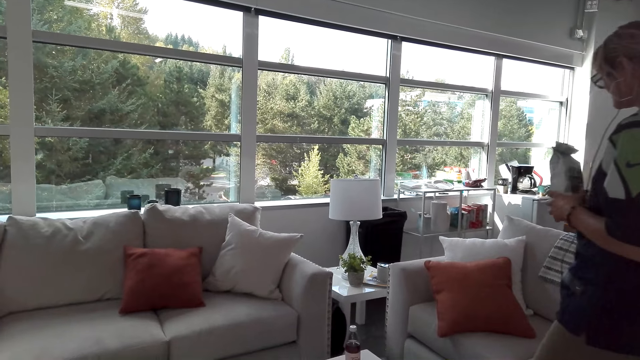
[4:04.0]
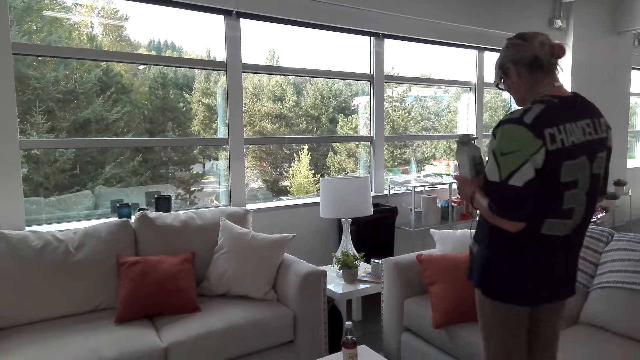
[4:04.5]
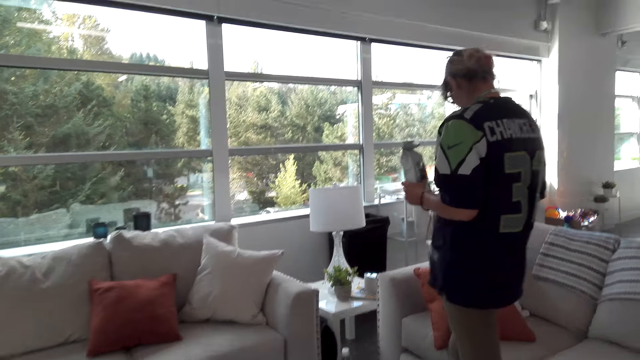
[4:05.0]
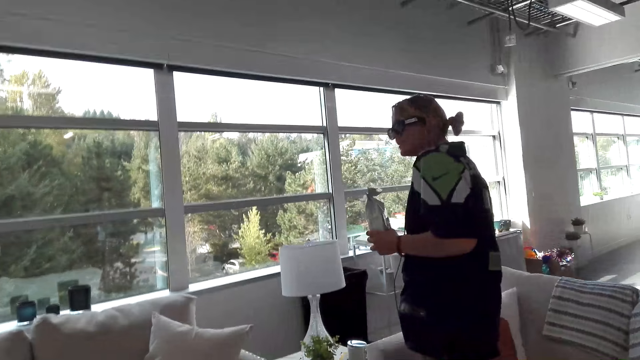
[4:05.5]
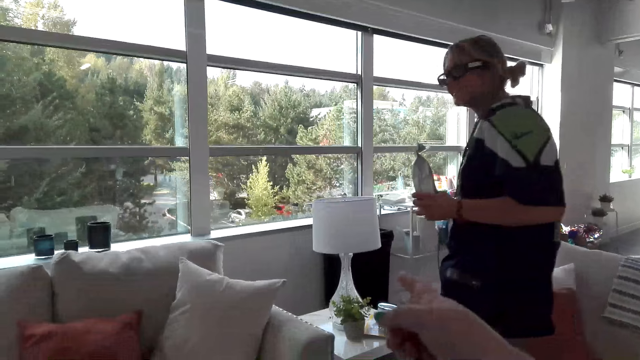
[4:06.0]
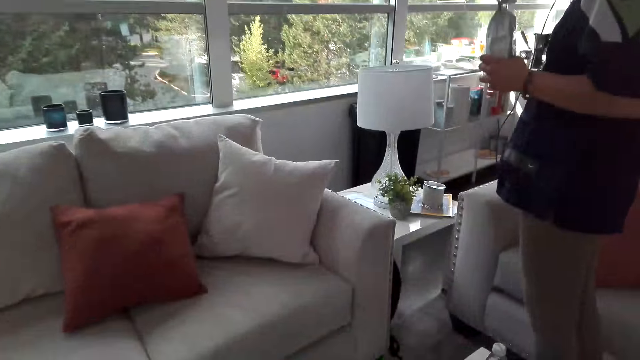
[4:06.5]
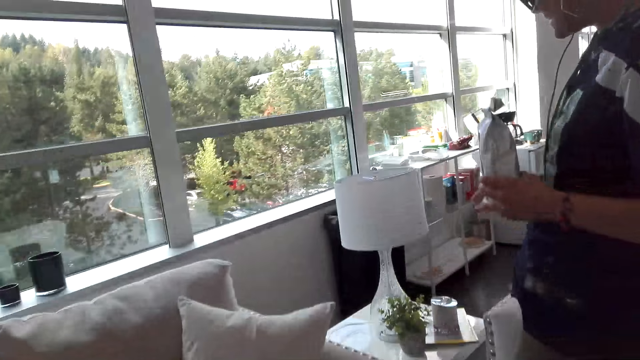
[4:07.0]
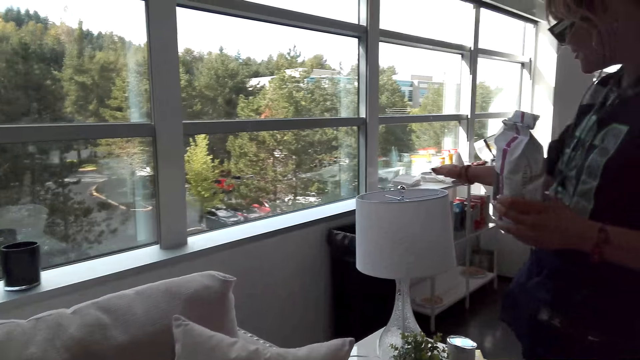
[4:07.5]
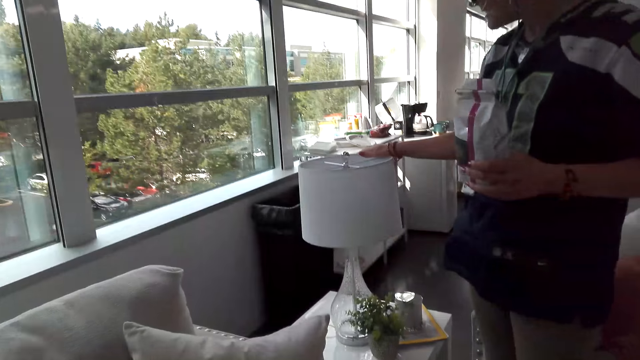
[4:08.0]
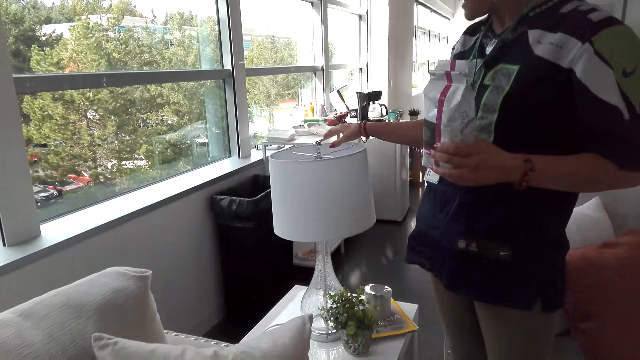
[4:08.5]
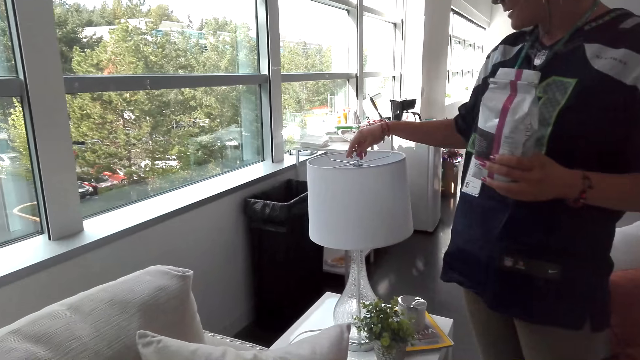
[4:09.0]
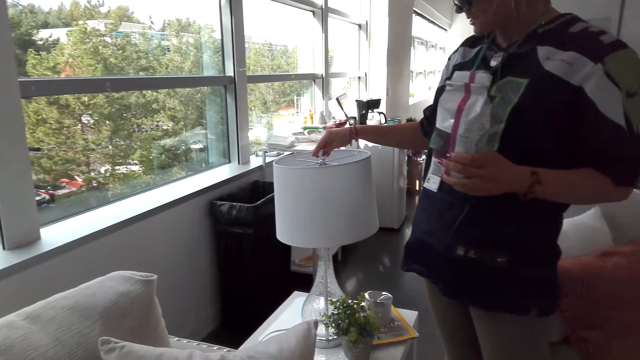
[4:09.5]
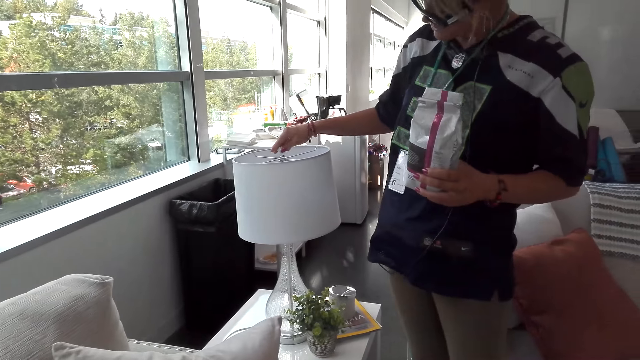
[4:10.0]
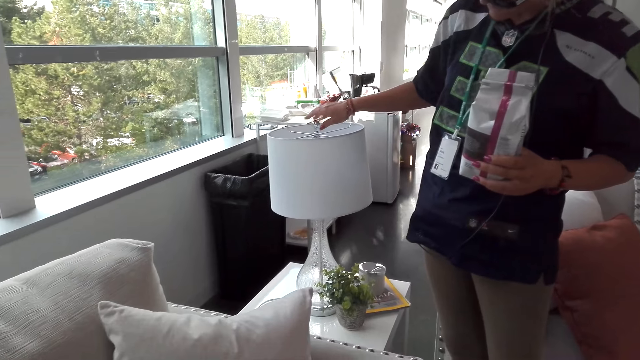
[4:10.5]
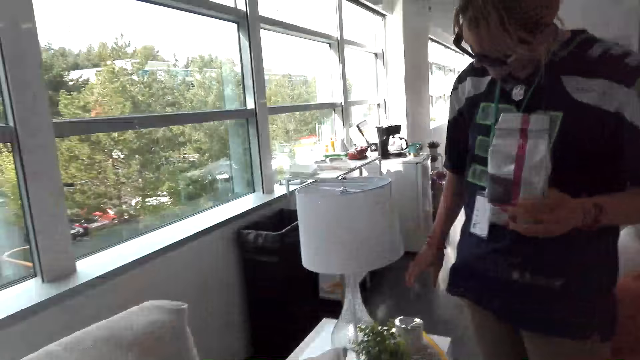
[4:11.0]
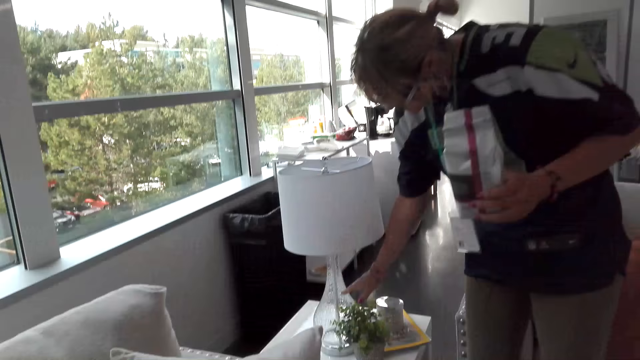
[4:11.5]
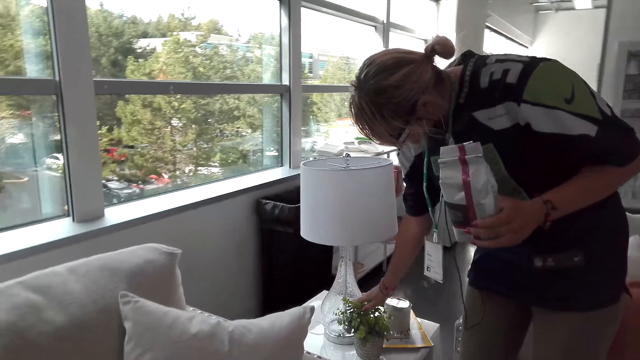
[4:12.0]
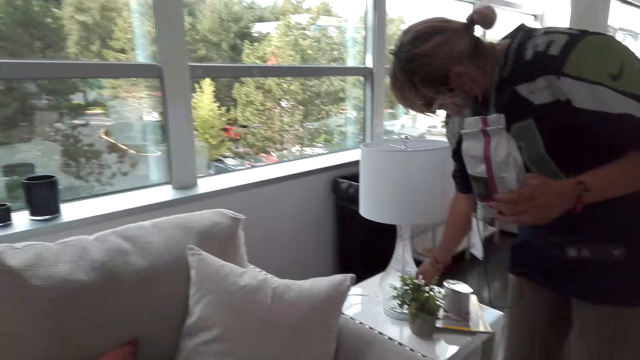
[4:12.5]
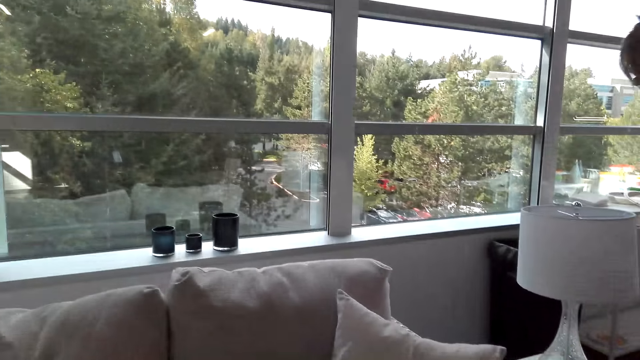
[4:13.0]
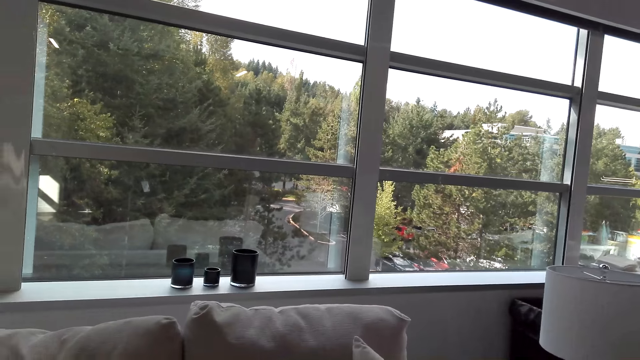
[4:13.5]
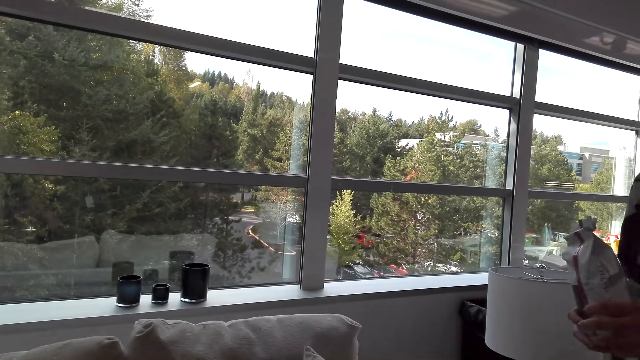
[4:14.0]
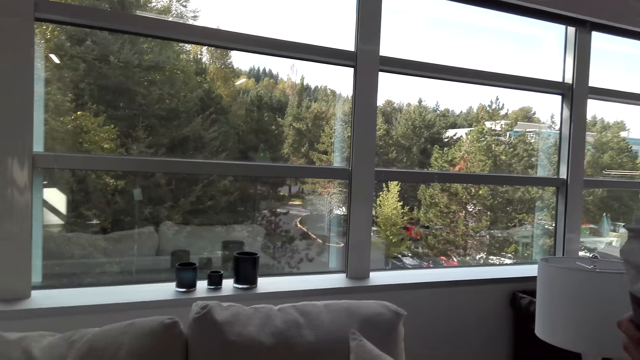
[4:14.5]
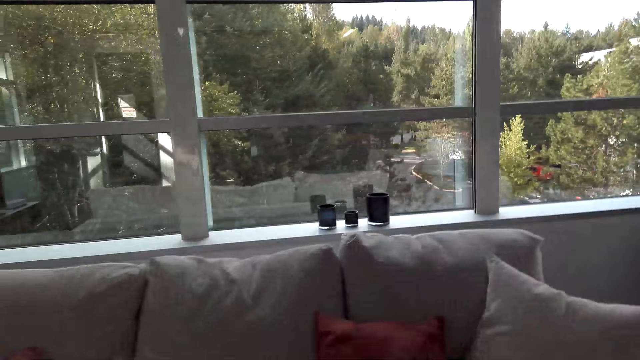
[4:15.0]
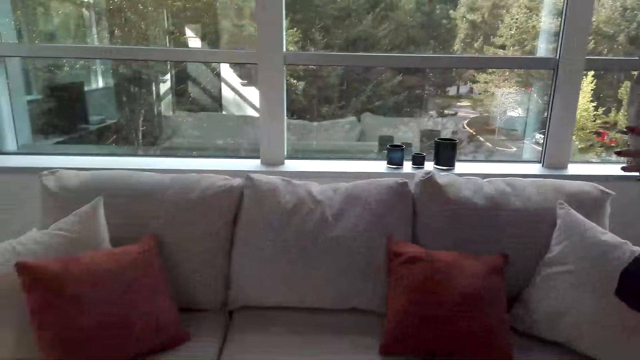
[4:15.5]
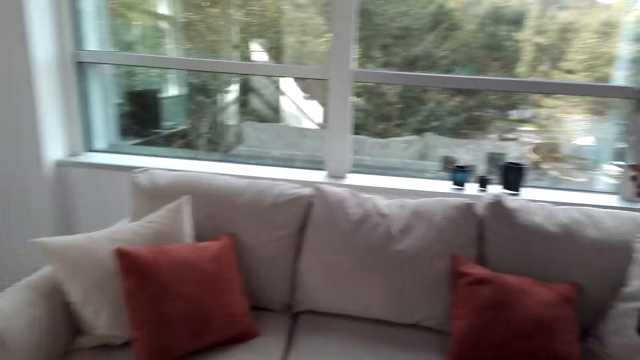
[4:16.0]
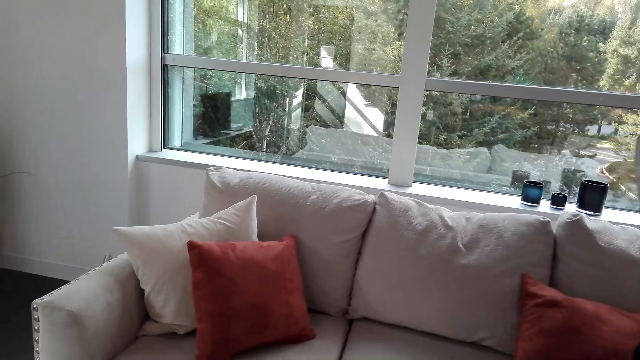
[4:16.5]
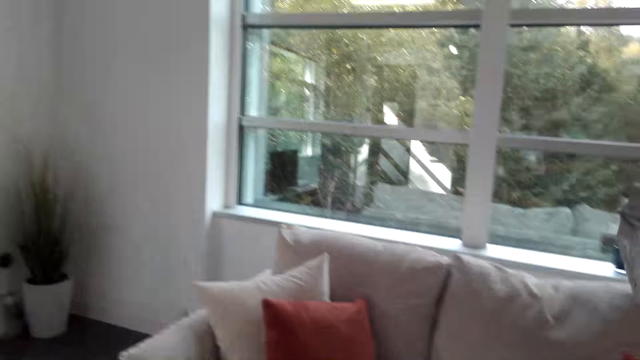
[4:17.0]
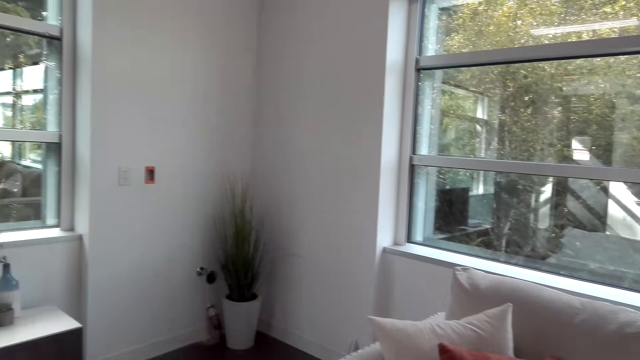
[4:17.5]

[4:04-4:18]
The woman talks to the camera wearer and walks. The camera wearer talks to the woman. The woman talks to the camera wearer. The woman talks to the camera wearer again and touches the table lamp with the right hand. The woman talks to the camera wearer. The camera wearer talks to the woman. They talk to the woman again. The woman talks to the camera wearer.

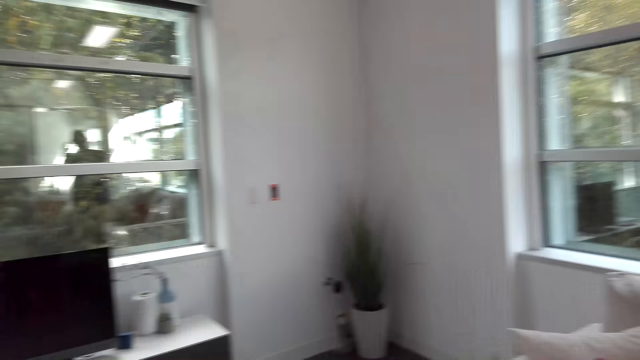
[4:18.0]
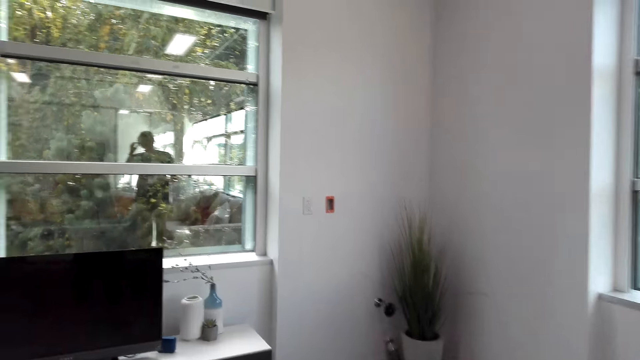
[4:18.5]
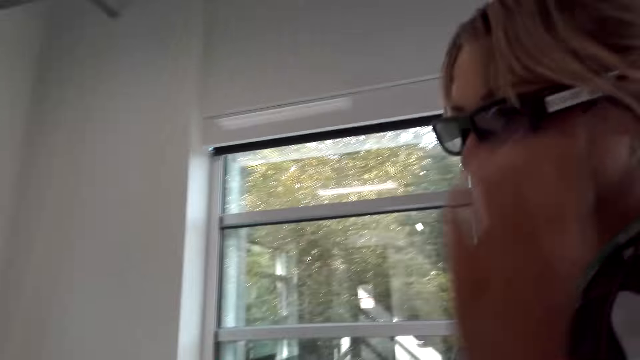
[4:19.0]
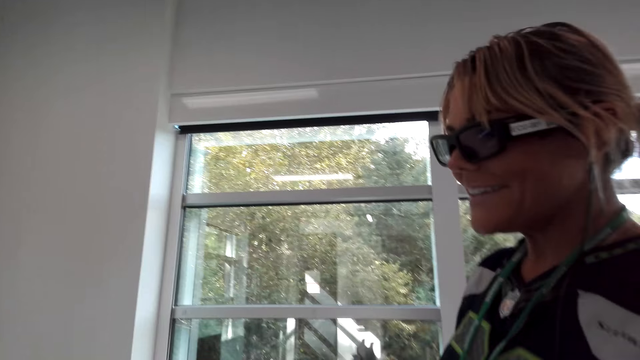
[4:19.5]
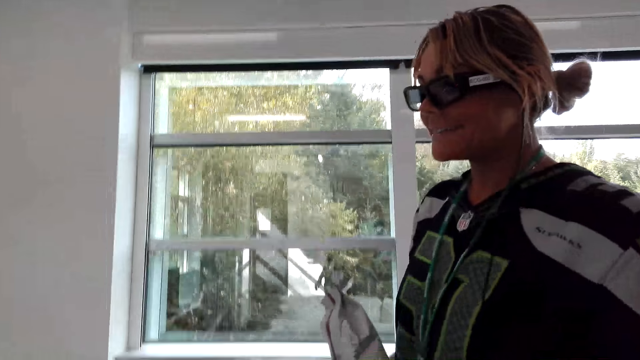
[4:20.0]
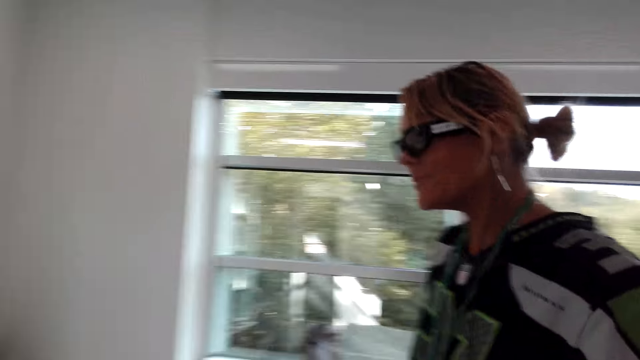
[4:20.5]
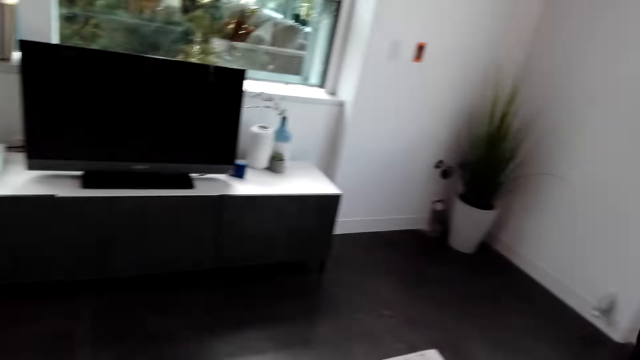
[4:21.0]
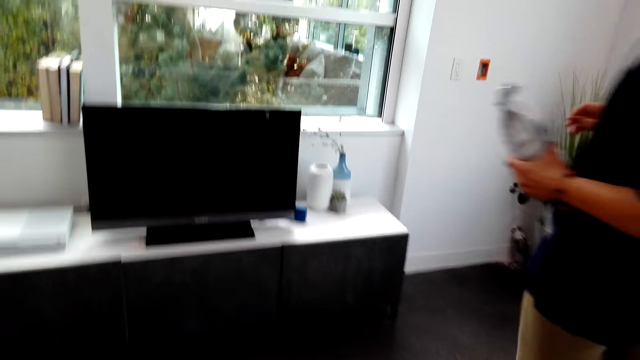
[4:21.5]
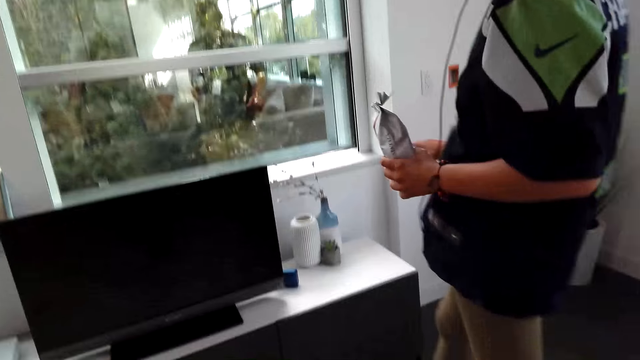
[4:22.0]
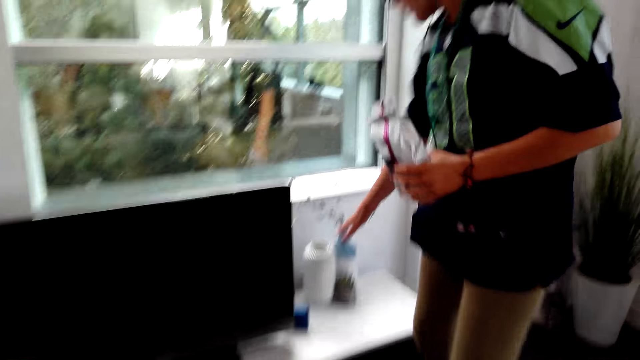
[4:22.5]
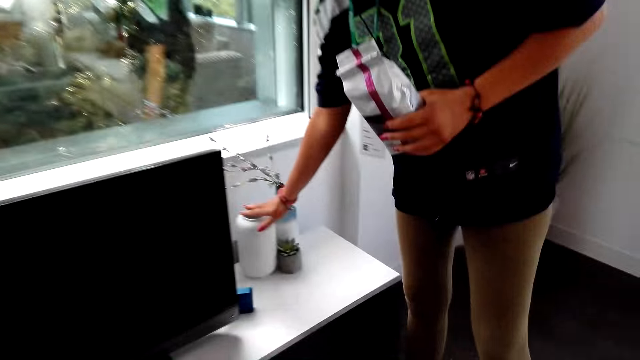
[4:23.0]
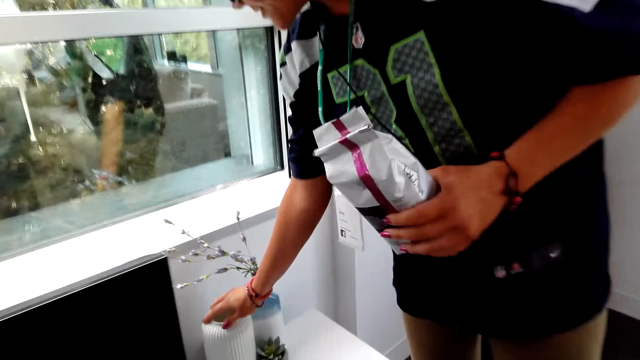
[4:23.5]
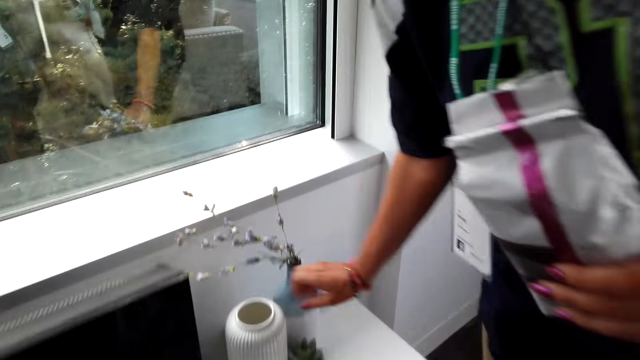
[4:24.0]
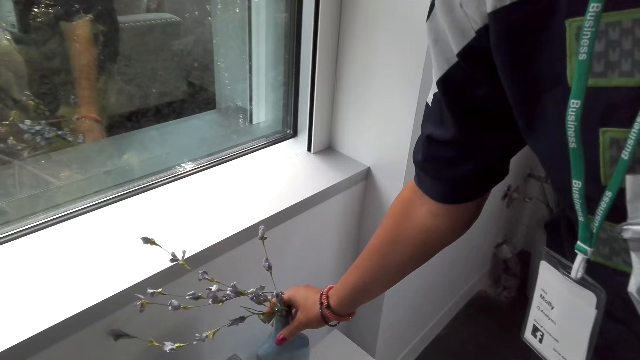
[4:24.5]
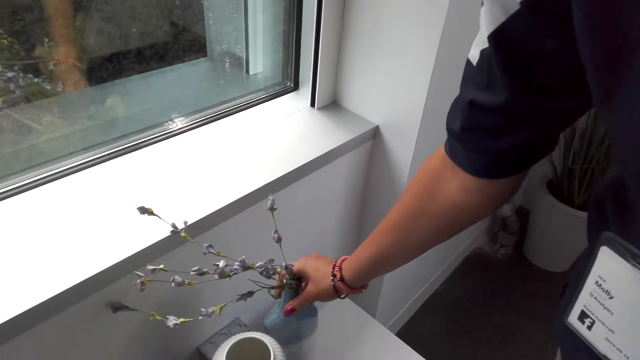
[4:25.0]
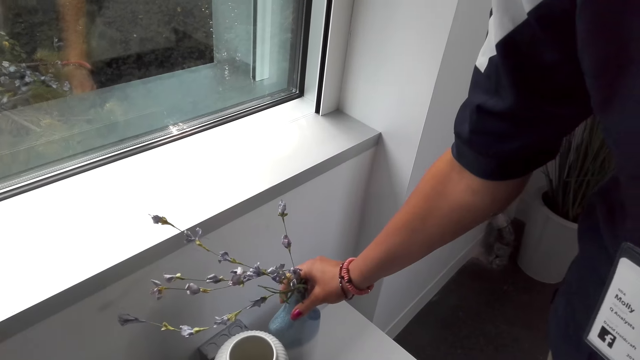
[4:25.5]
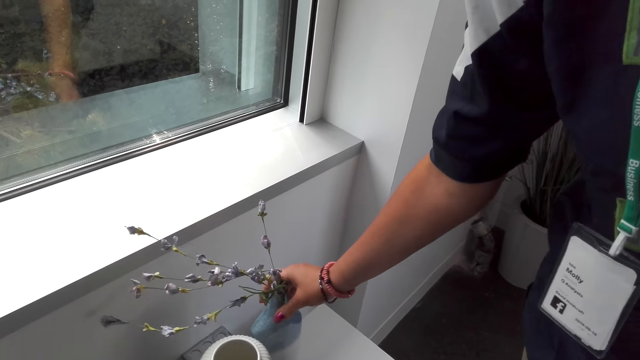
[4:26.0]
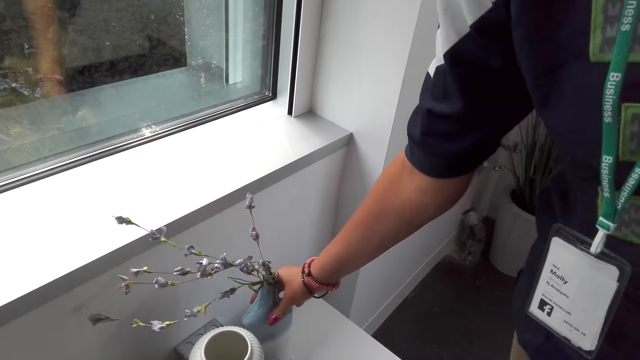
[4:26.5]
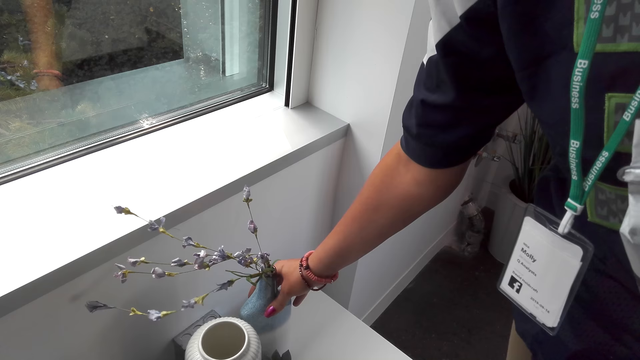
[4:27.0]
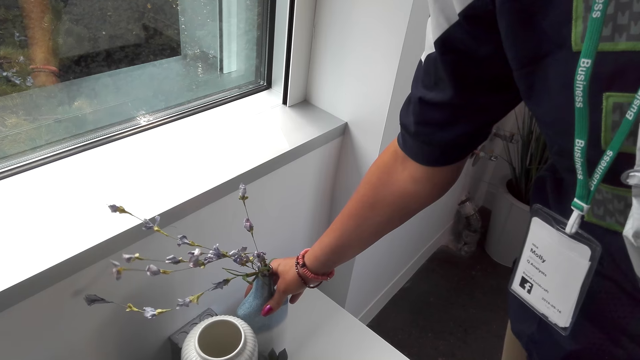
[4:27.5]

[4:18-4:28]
The camera wearer talks to the woman. The woman talks to the camera wearer. The camera wearer looks around. The woman walks, talks to the camera wearer, and touches the flower vase with the right hand. The camera wearer talks to the woman. The woman holds the flower vase. The woman talks to the camera wearer and touches the flower vase with the right hand.
